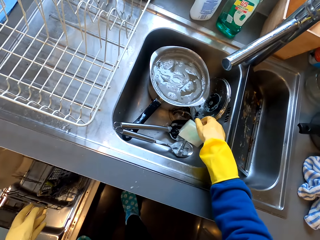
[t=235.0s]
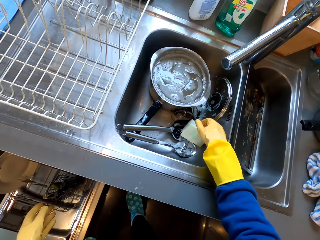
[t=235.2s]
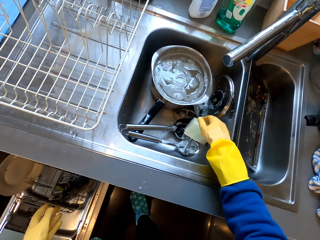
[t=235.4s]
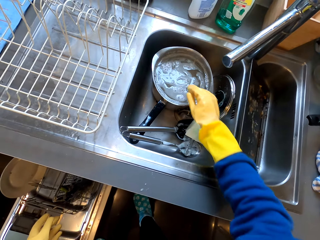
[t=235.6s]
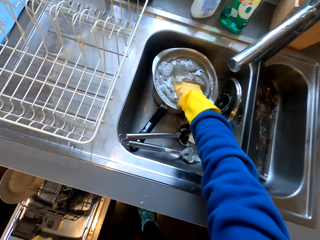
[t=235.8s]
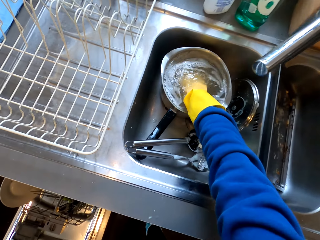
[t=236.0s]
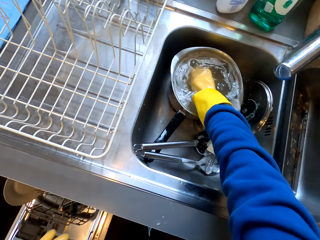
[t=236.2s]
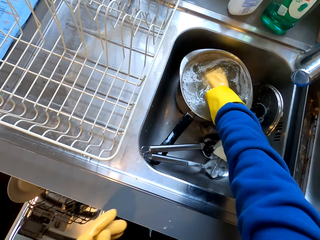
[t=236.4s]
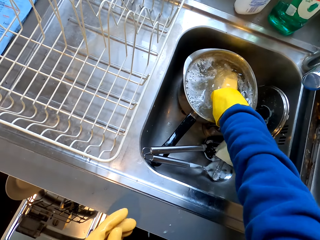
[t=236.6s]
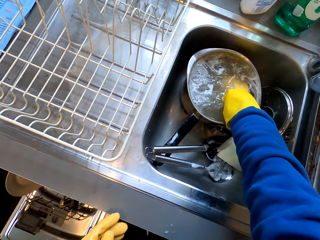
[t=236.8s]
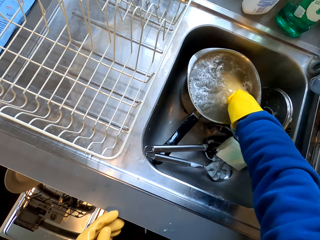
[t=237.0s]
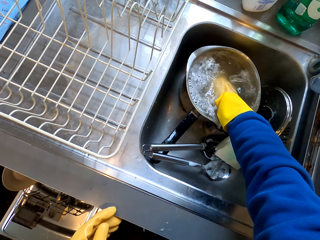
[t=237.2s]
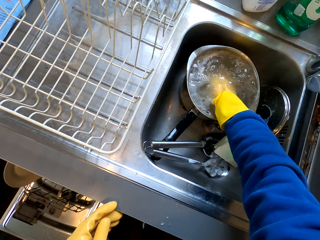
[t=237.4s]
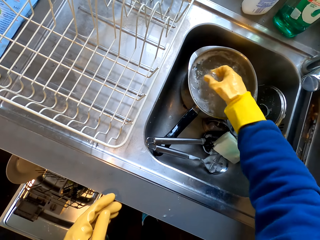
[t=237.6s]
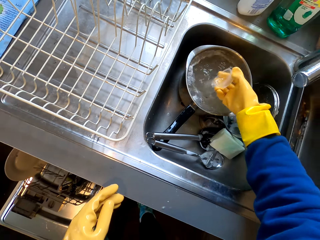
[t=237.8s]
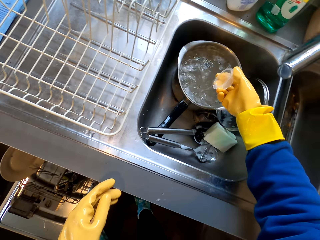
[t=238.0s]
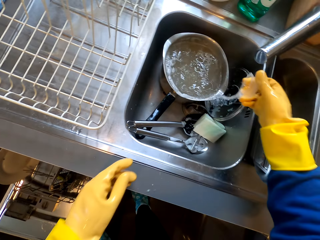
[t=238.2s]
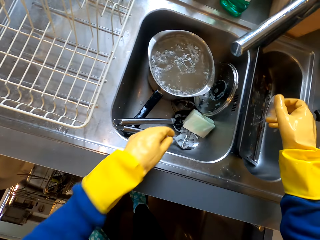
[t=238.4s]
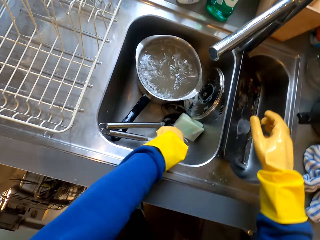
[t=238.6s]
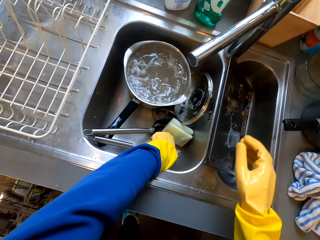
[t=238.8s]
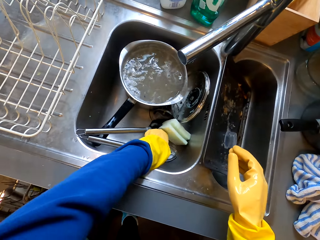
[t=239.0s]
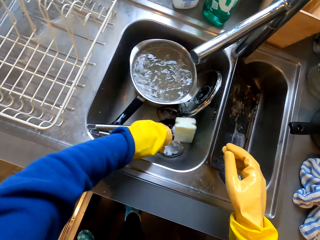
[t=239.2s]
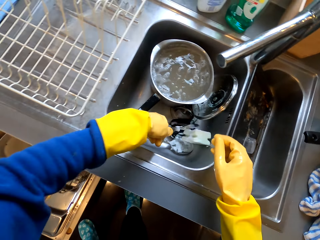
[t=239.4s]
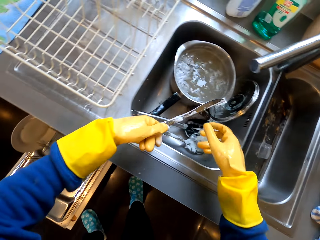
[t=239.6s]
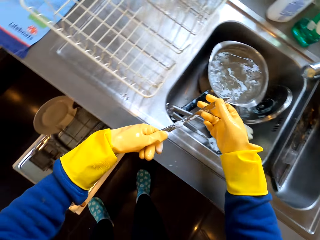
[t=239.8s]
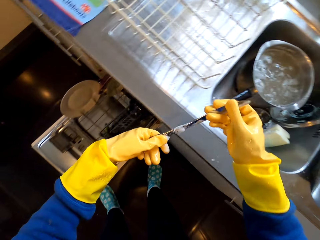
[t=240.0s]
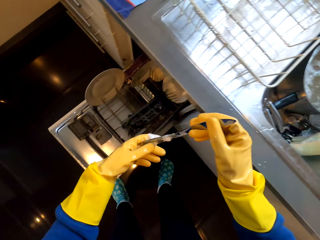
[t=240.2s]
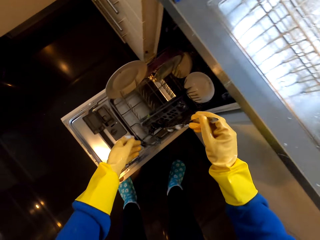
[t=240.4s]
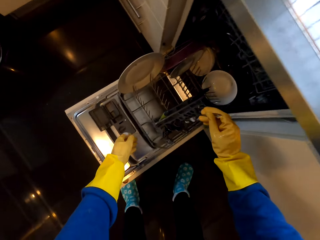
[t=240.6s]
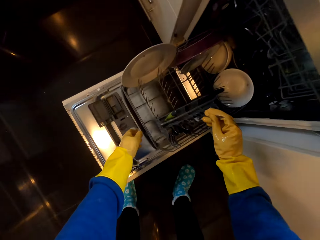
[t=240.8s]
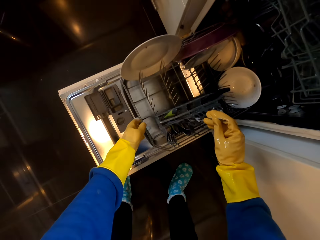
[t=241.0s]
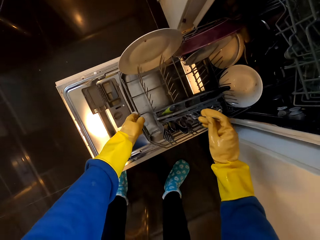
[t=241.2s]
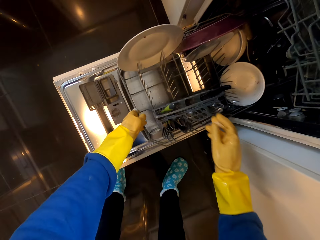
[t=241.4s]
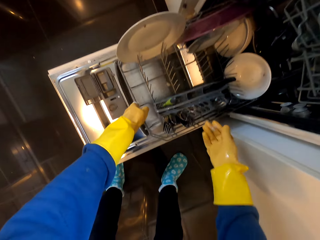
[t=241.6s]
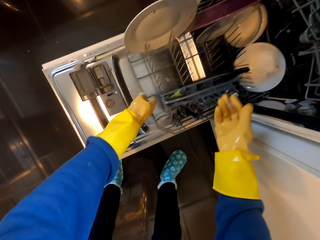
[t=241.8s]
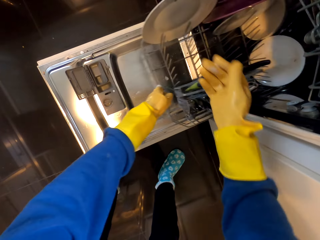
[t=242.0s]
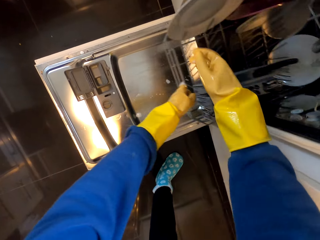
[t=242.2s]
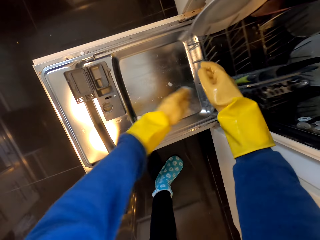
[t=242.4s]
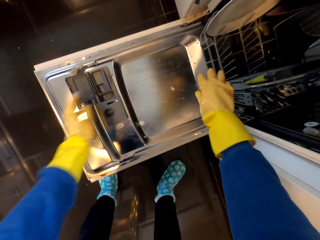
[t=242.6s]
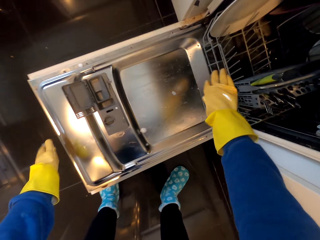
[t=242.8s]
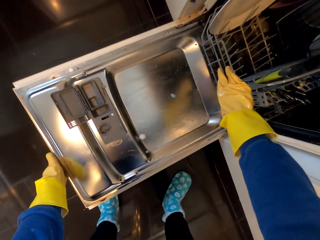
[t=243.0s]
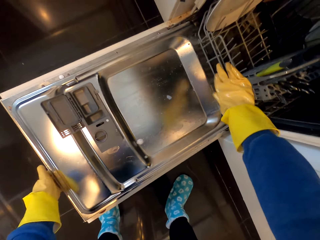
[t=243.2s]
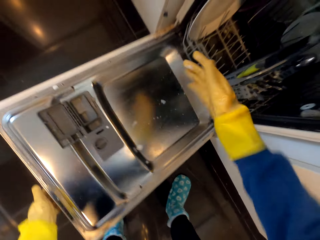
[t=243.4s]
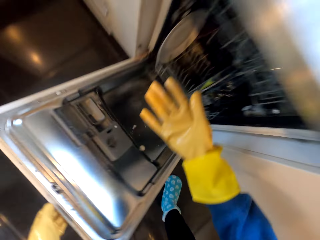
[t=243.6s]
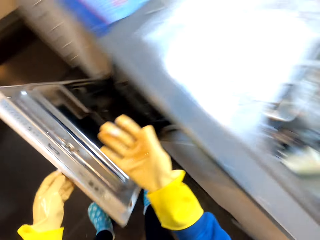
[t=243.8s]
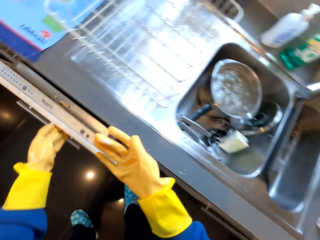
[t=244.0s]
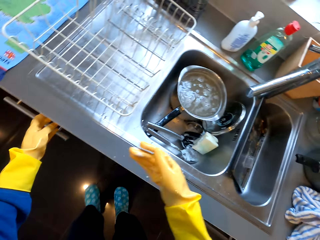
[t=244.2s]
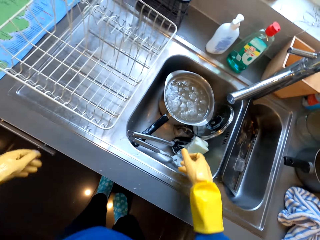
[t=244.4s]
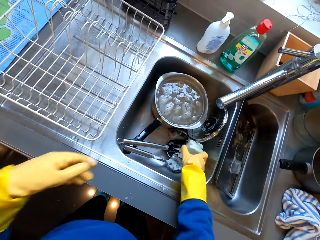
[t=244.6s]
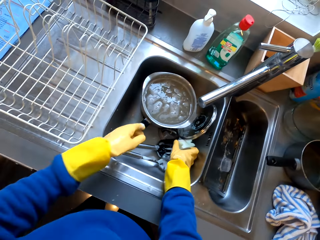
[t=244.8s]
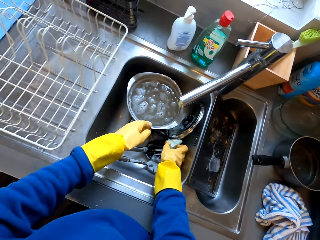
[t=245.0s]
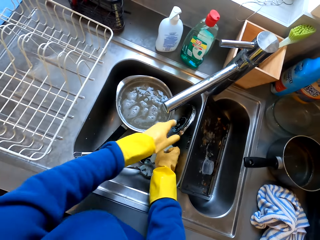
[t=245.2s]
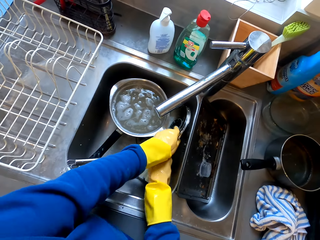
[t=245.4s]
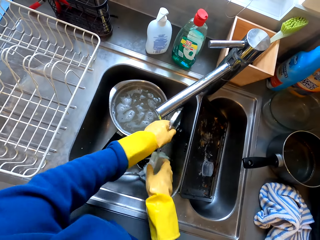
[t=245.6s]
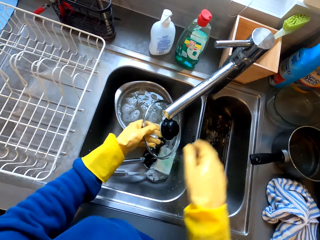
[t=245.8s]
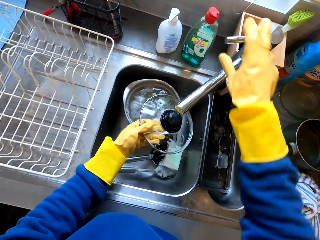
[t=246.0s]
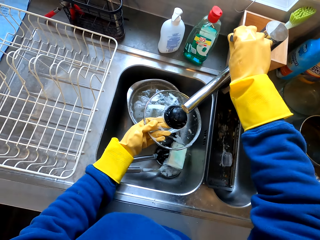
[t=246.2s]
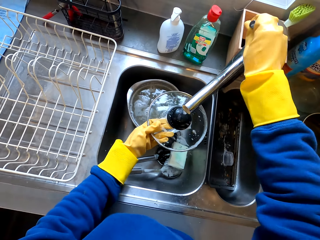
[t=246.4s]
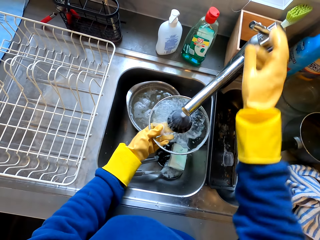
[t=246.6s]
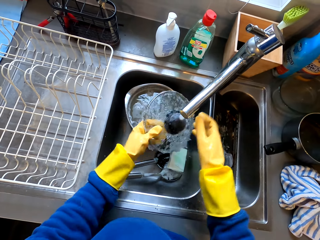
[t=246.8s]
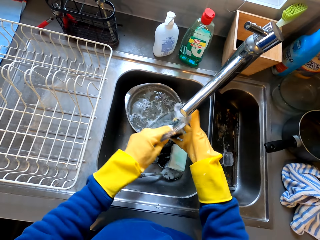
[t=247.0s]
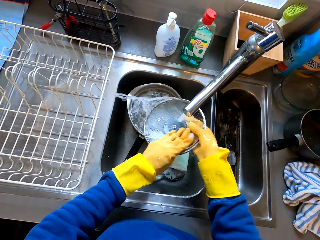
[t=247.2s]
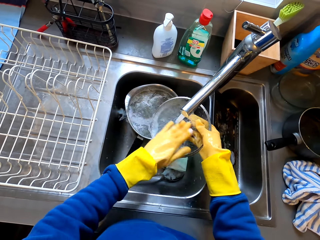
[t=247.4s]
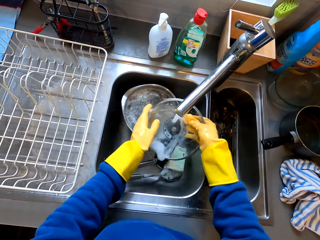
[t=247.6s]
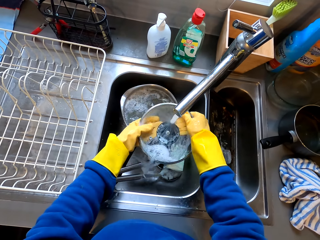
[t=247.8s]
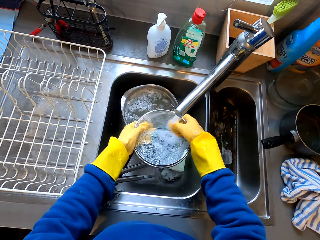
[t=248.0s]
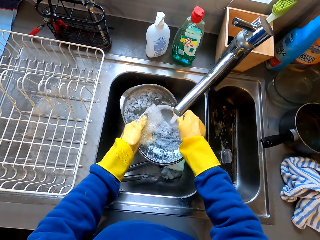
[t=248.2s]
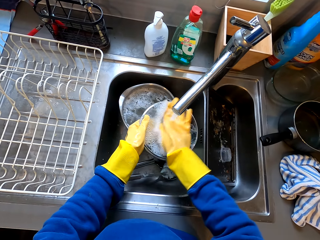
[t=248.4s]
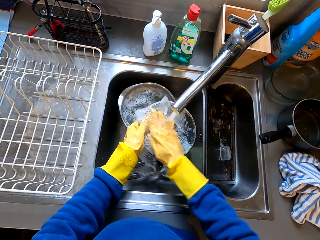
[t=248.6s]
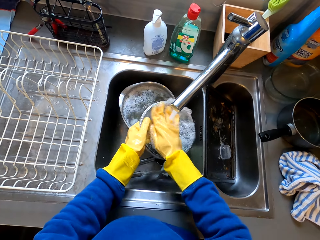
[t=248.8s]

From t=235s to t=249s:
The camera wearer picks up the bottle top from the cooking pot with the right hand. They touch the water with the right hand. They drop the bottle top in the sink. They pick up the knife from the sink with the left hand. They put the knife inside the dish rack. They move in the dish rack. They close the cabinet drawer with the left hand. They hold the lid with the left hand. They hold the sponge inside the sink. They pick up the pot lid from the sink. They open the sink tap with the right hand. They clean the pot lid inside the sink.

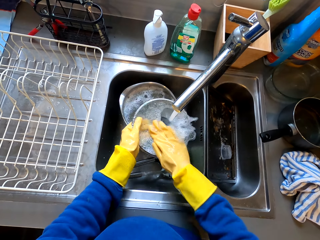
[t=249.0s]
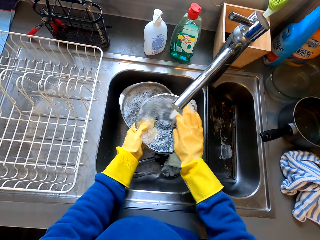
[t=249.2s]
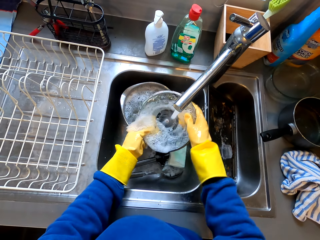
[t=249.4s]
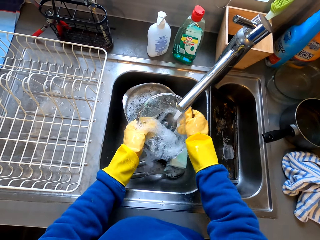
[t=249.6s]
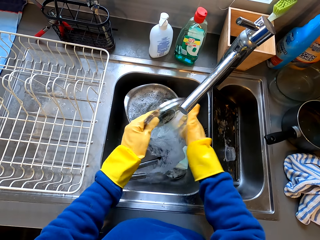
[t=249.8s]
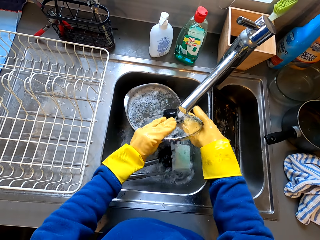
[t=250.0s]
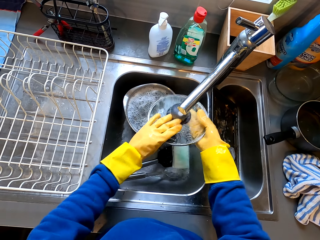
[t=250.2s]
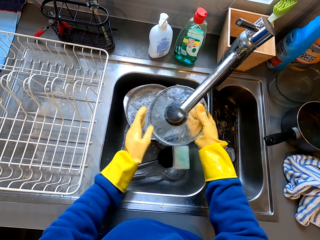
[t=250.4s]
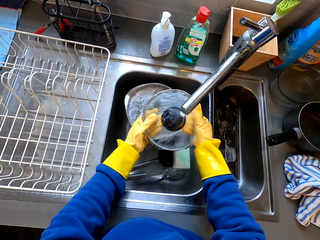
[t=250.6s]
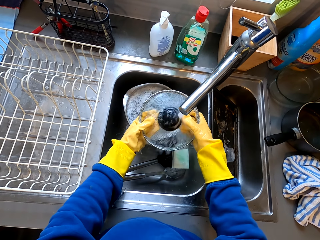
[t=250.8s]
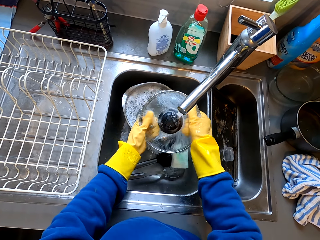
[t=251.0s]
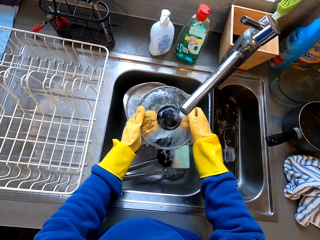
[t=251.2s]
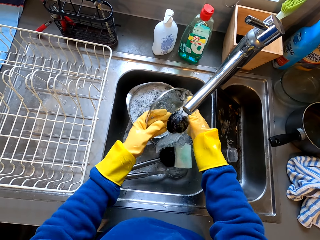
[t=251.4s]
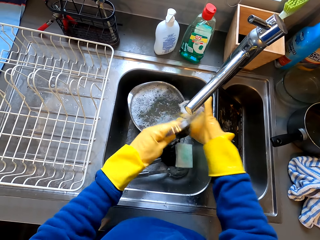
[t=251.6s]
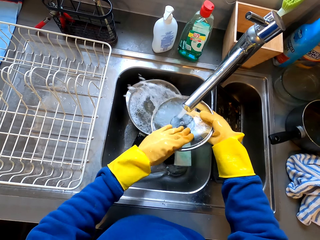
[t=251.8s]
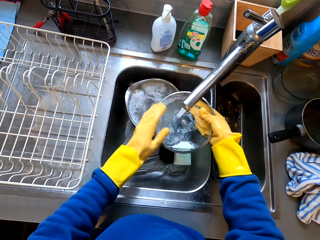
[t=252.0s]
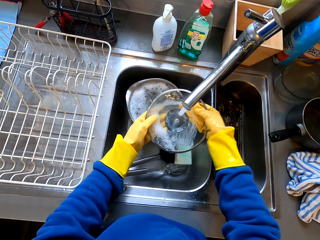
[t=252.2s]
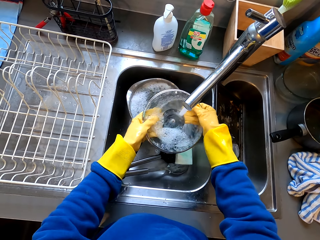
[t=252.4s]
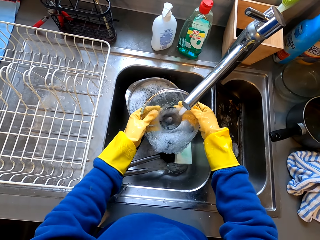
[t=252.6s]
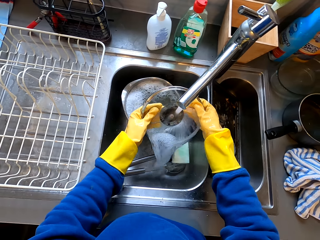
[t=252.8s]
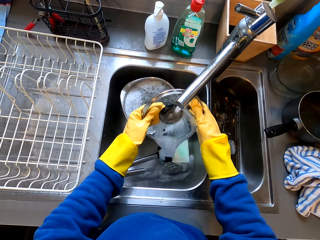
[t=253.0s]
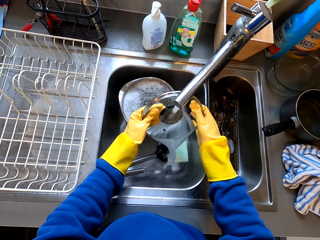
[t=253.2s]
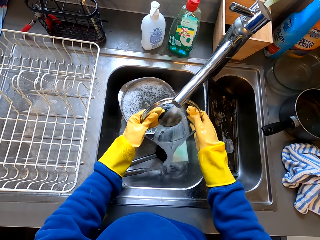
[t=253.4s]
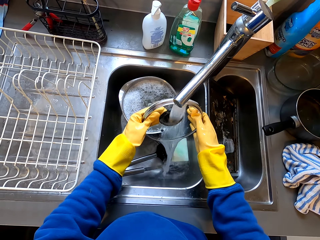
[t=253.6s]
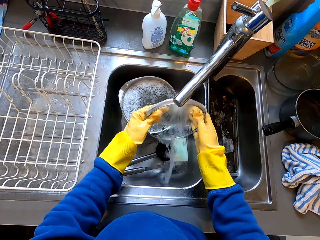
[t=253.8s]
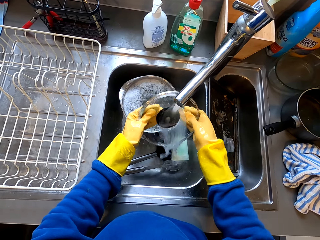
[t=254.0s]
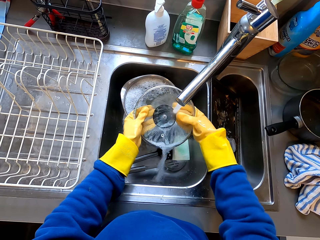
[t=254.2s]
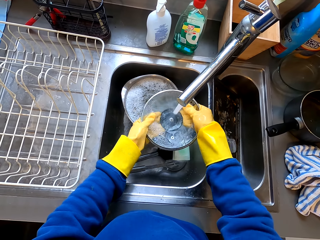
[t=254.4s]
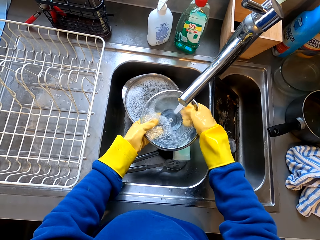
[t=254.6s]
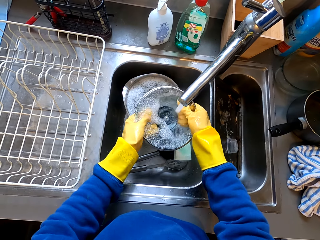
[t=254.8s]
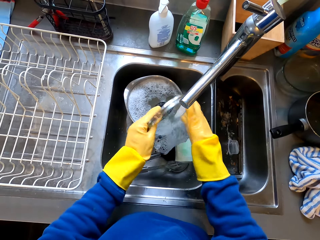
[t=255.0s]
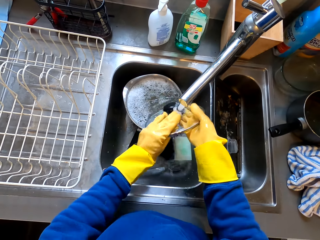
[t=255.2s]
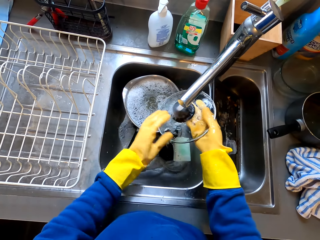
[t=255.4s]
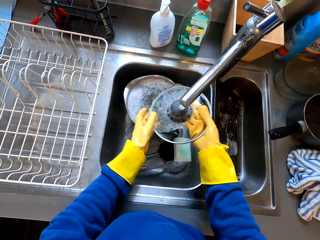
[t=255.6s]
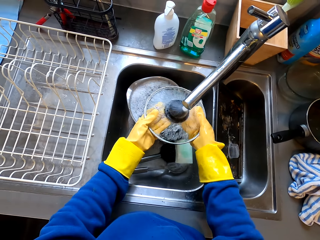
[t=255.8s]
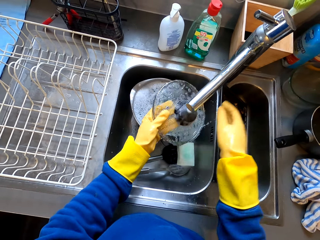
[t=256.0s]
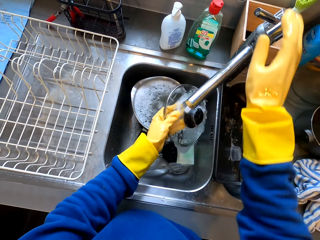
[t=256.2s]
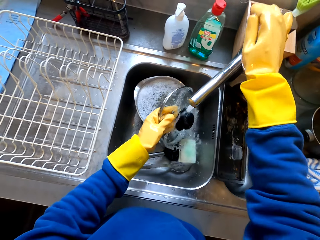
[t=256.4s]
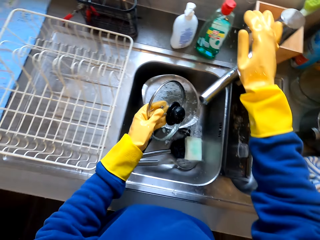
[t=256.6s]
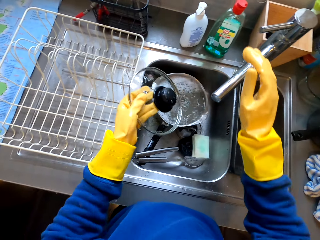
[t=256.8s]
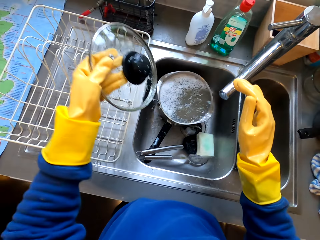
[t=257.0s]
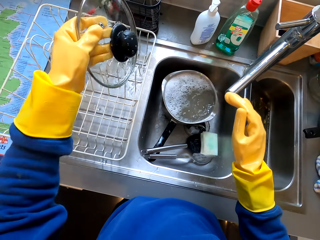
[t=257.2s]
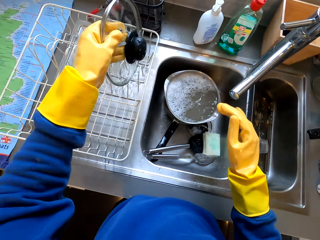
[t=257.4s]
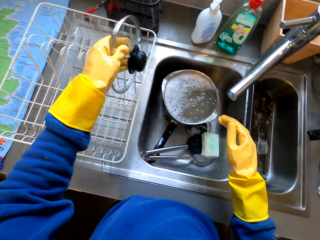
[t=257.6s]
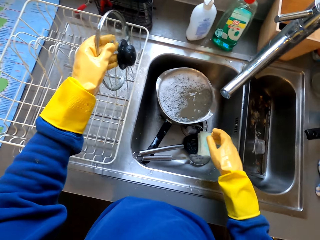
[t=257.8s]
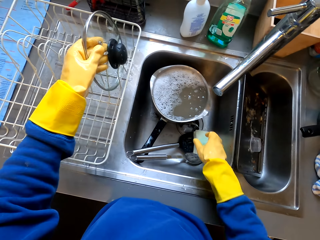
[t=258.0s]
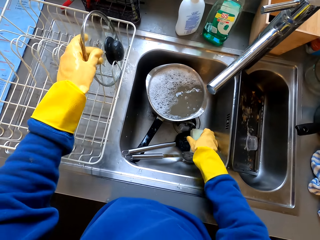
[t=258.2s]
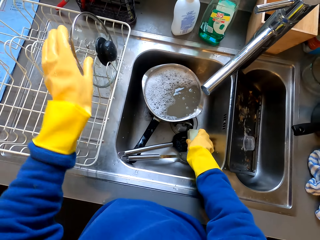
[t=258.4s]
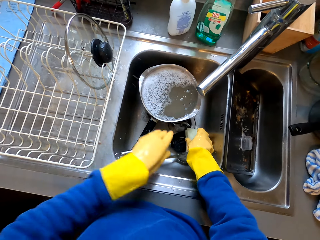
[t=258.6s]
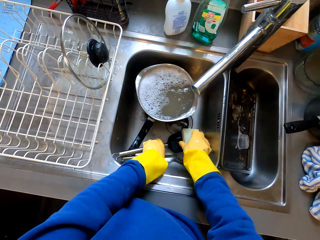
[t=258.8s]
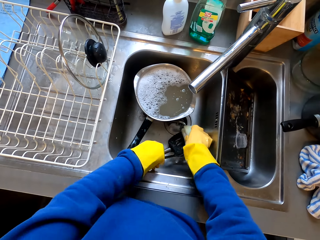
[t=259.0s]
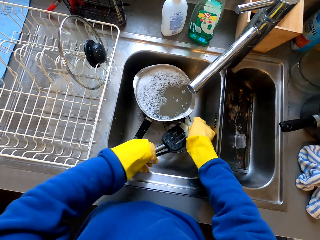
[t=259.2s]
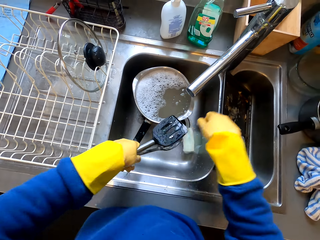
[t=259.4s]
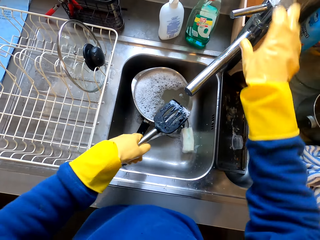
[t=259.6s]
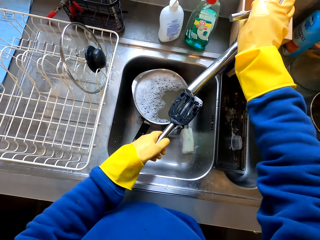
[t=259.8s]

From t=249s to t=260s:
The camera wearer closes the sink tap. They hold the tap with the right hand. They put the pot lid inside the dish rack with the left hand. They hold the tap with the right hand. They hold the sponge inside the sink. They pick up the serving spoons from the sink.
